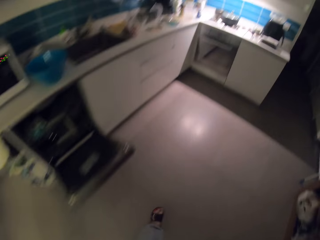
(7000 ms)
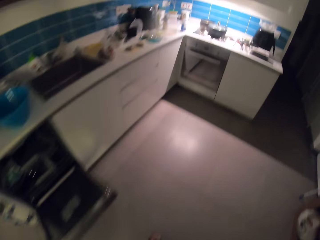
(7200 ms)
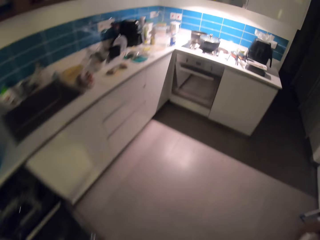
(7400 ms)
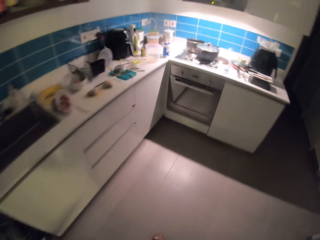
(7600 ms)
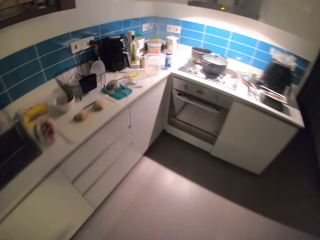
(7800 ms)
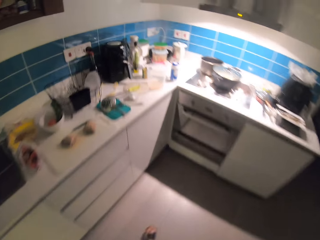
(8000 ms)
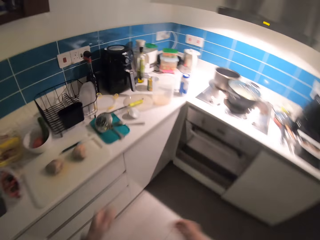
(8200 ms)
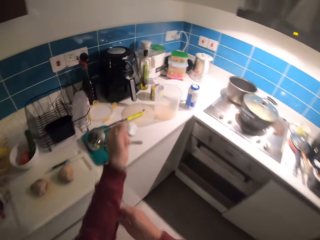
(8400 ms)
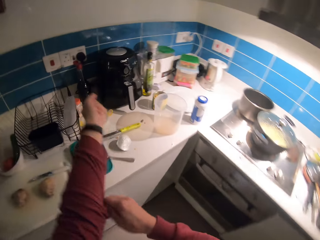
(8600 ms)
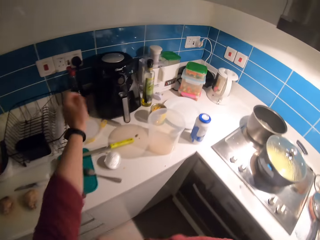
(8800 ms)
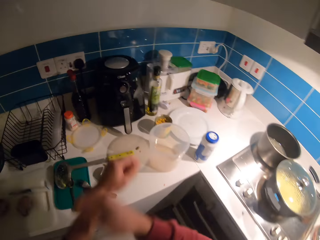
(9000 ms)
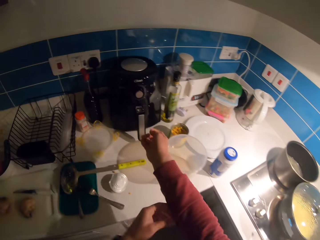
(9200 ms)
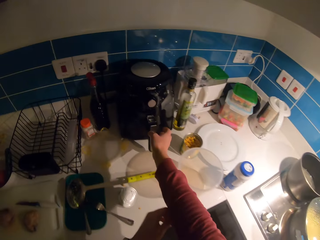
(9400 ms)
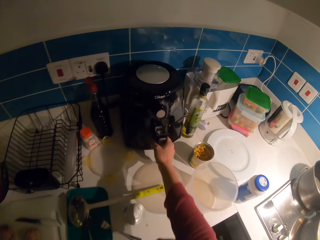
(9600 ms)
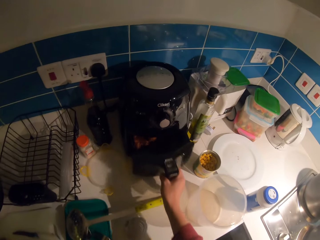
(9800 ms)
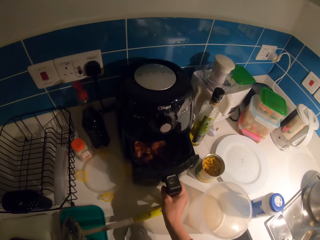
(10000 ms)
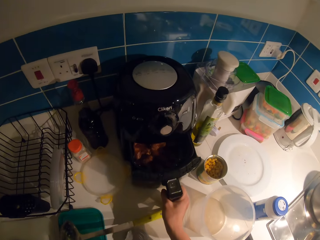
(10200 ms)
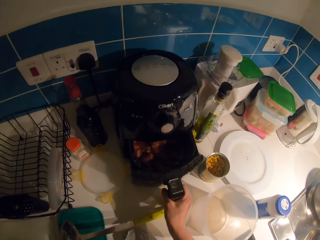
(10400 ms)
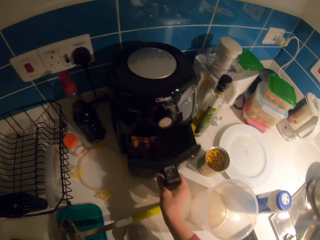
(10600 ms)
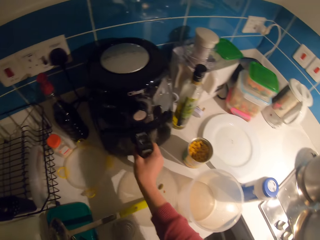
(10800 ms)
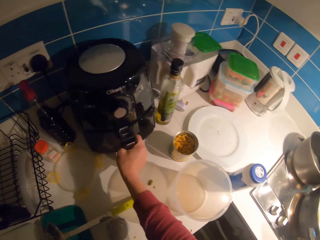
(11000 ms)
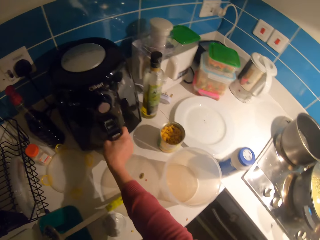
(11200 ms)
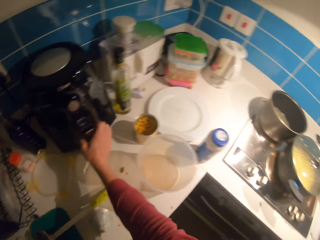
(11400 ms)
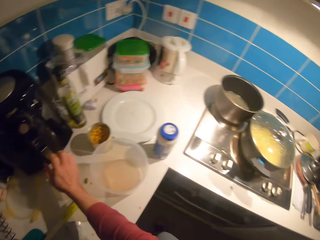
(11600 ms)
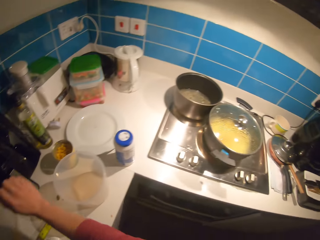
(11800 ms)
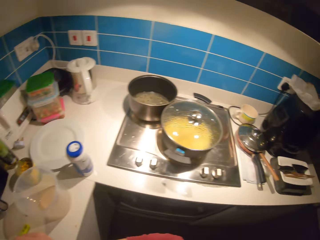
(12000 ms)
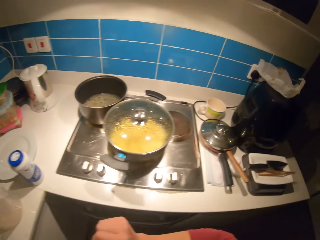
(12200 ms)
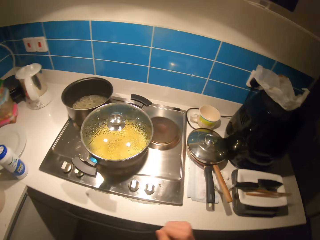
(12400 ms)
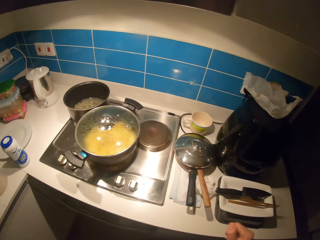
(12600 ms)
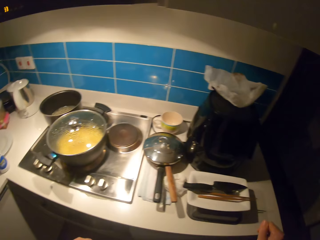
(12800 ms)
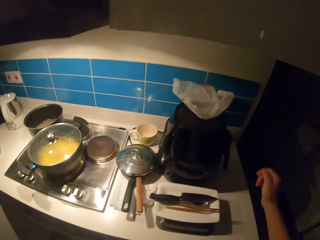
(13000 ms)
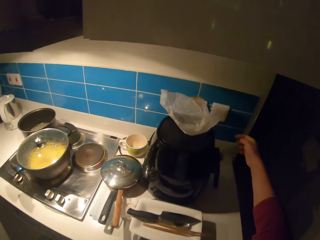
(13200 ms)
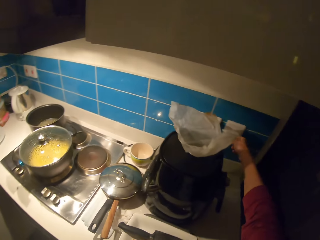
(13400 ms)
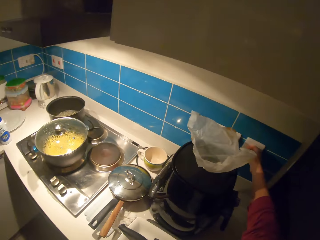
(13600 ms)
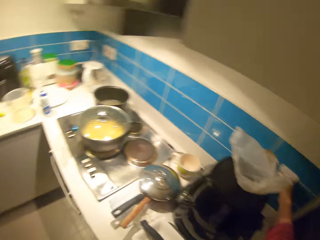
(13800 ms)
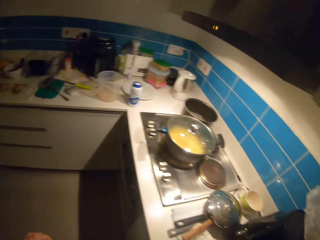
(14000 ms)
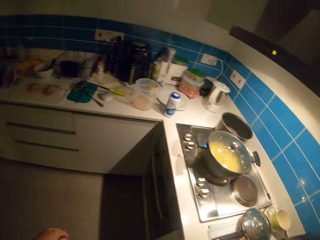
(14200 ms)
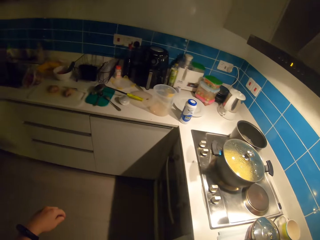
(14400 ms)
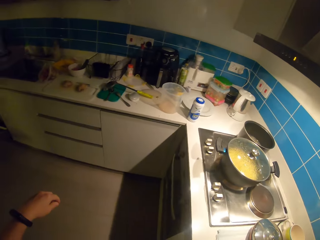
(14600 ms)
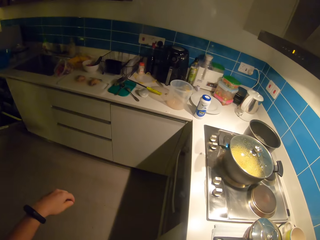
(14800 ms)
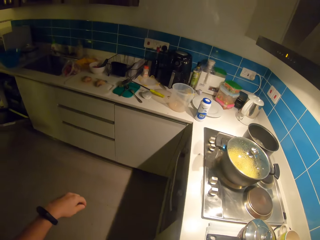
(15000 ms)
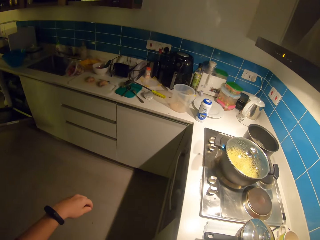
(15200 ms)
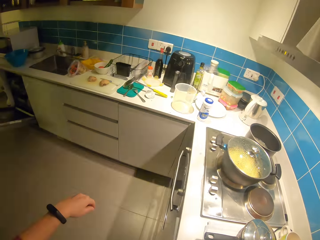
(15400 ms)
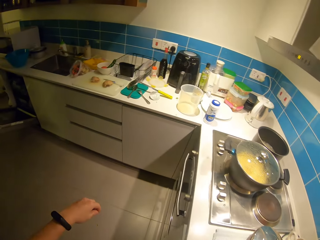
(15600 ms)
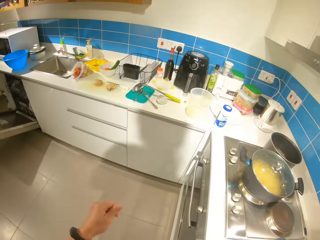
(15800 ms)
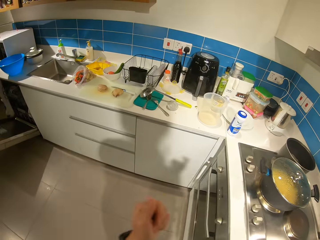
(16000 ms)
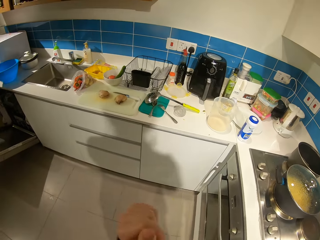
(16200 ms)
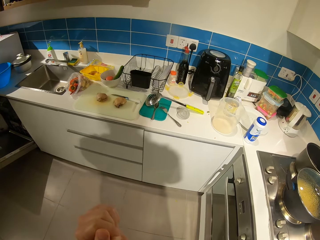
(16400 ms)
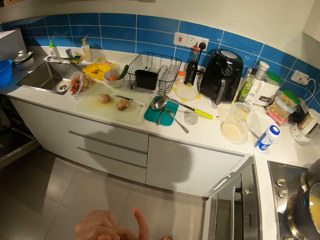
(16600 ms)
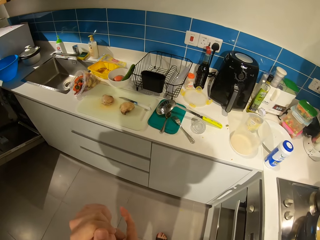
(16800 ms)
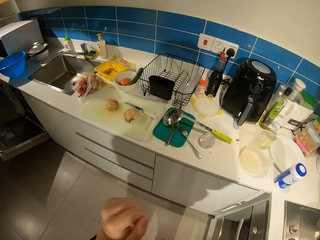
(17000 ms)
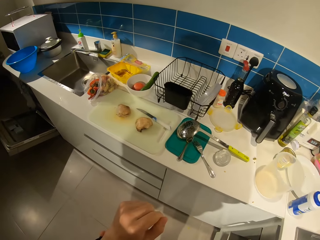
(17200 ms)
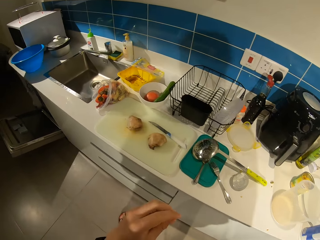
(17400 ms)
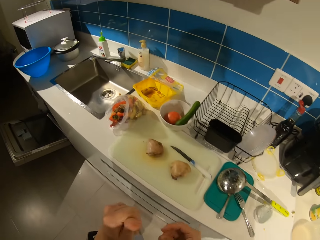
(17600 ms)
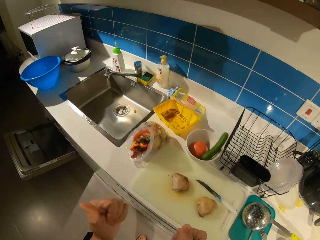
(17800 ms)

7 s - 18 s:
The camera wearer drags up the arm of her cloth. She opens an oven or air chef on the kitchen counter. She checks in the air chef on the kitchen counter and closes the air chef on the kitchen counter. She looks around the kitchen counter, walks around the kitchen counter, and presses a switch. She holds a paper. She looks around the kitchen counter. She walks towards a sink. She turns on the lights. She walks around the counter.

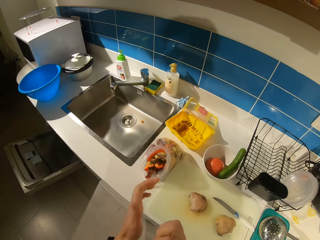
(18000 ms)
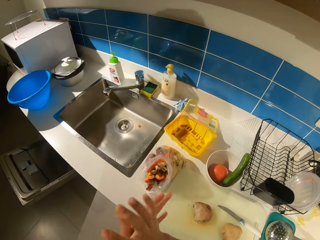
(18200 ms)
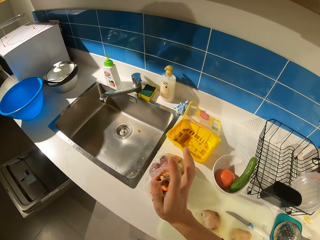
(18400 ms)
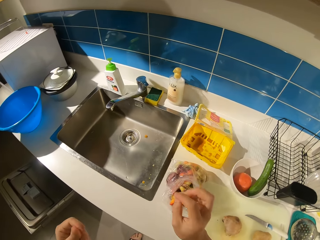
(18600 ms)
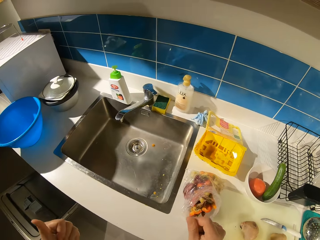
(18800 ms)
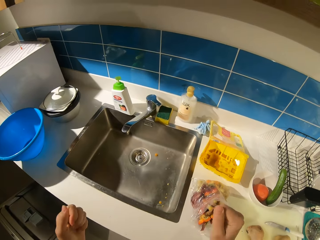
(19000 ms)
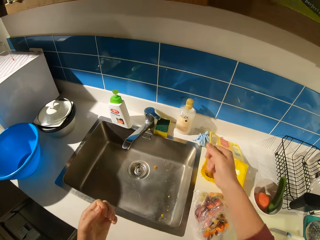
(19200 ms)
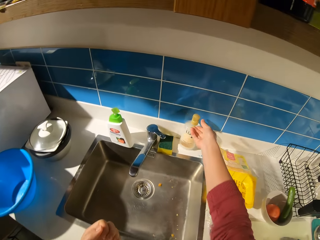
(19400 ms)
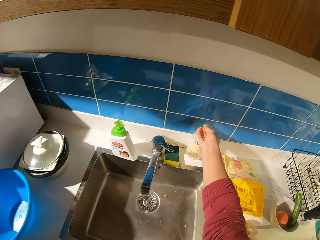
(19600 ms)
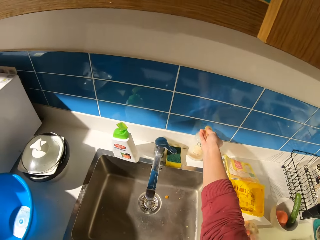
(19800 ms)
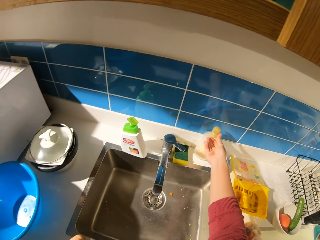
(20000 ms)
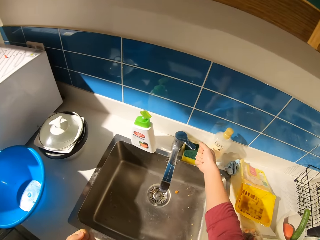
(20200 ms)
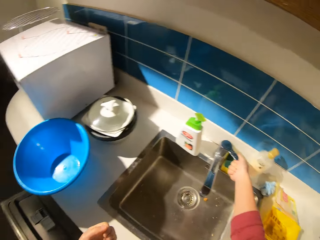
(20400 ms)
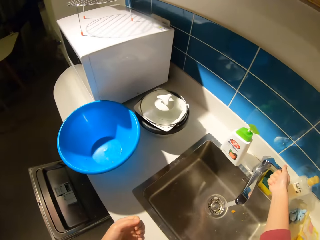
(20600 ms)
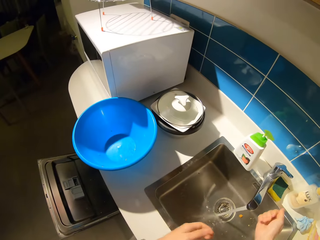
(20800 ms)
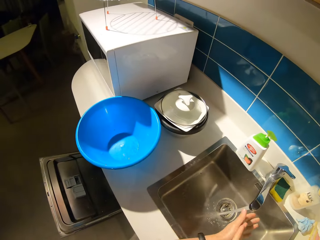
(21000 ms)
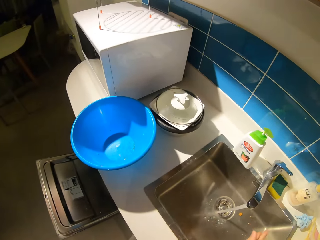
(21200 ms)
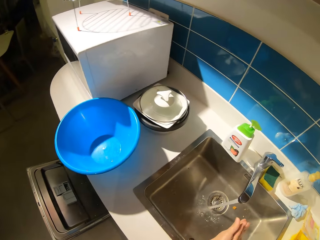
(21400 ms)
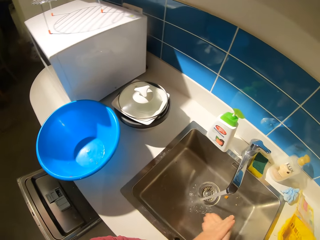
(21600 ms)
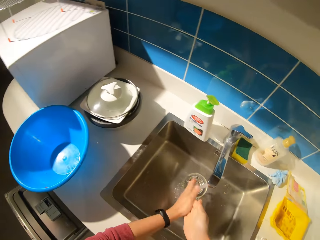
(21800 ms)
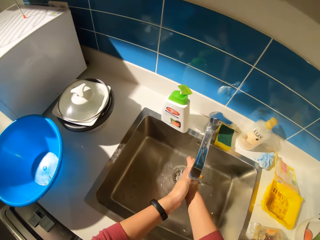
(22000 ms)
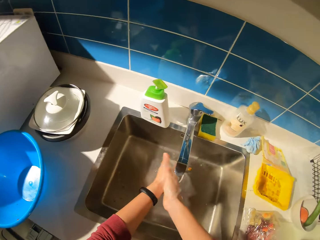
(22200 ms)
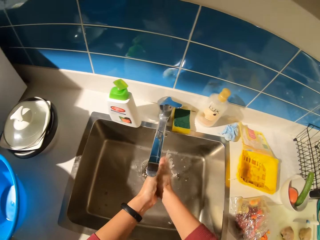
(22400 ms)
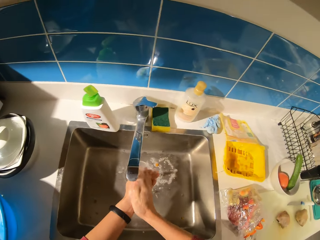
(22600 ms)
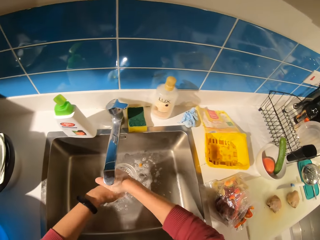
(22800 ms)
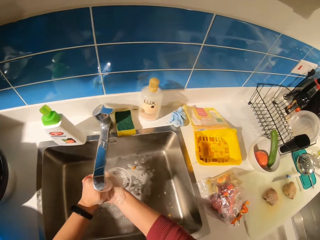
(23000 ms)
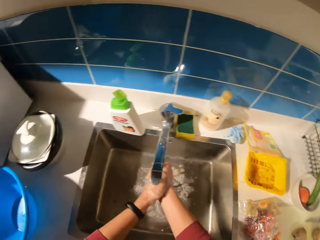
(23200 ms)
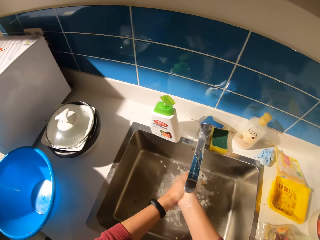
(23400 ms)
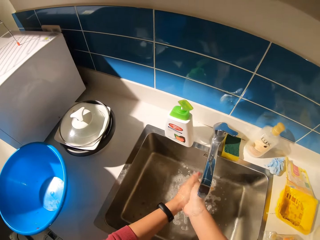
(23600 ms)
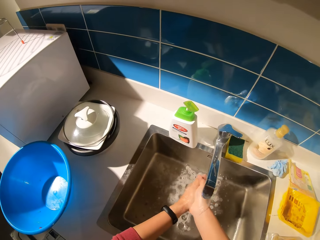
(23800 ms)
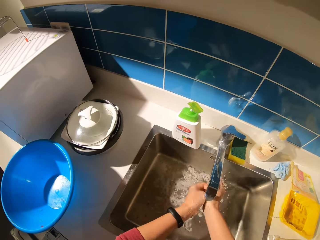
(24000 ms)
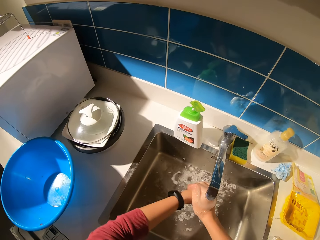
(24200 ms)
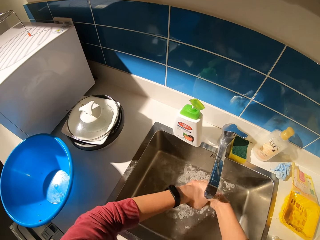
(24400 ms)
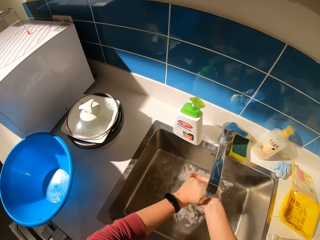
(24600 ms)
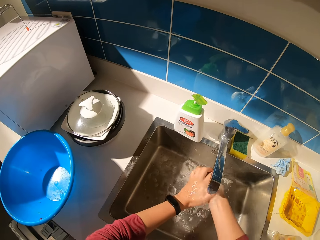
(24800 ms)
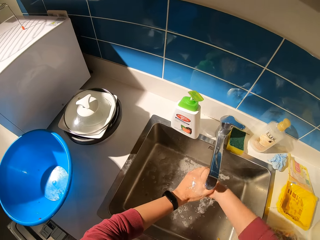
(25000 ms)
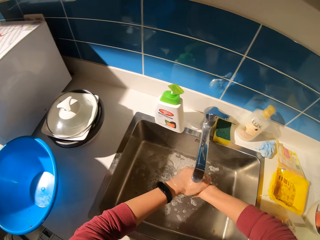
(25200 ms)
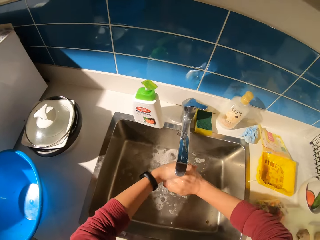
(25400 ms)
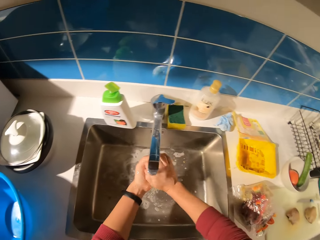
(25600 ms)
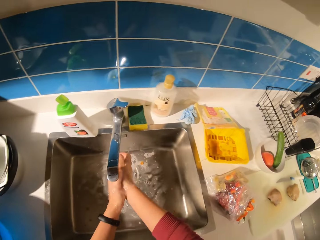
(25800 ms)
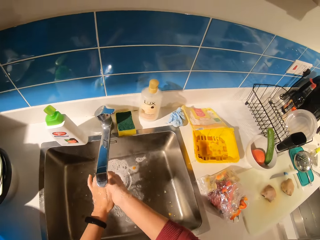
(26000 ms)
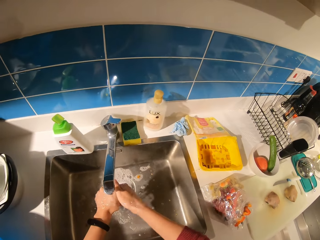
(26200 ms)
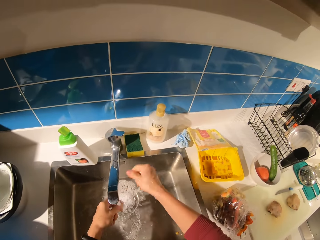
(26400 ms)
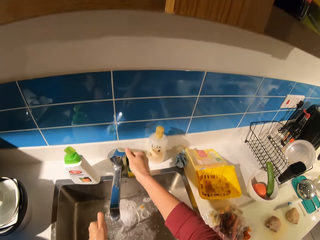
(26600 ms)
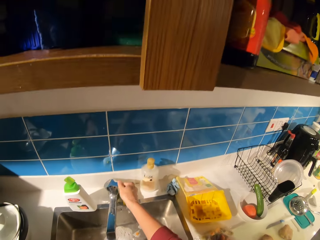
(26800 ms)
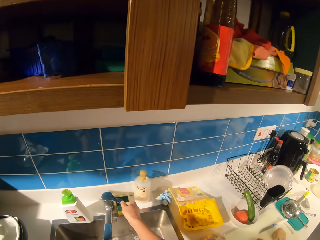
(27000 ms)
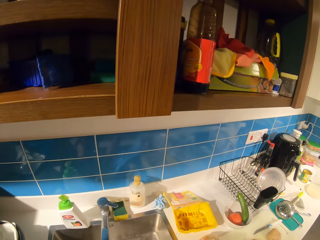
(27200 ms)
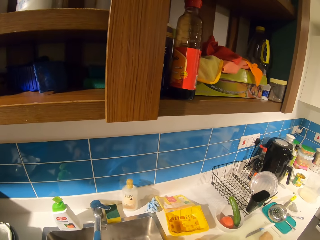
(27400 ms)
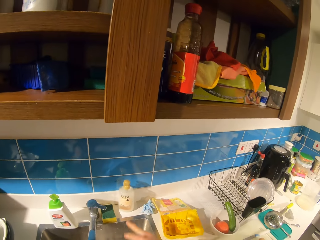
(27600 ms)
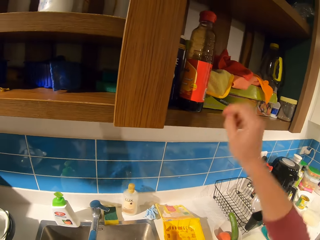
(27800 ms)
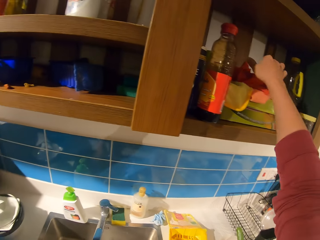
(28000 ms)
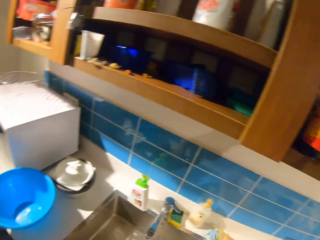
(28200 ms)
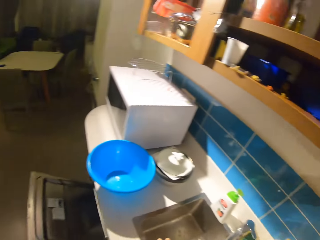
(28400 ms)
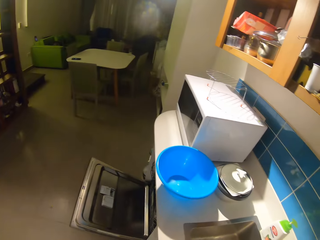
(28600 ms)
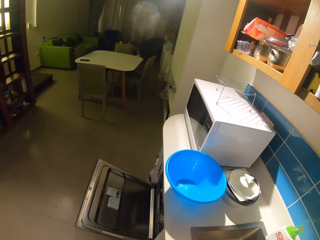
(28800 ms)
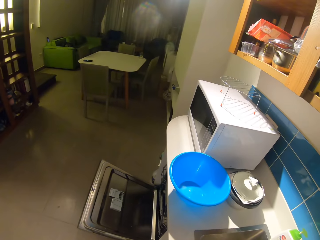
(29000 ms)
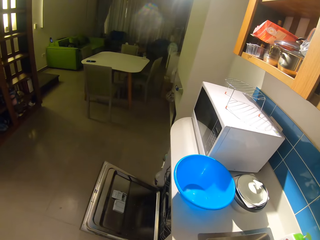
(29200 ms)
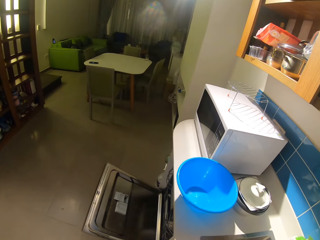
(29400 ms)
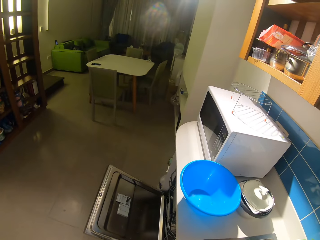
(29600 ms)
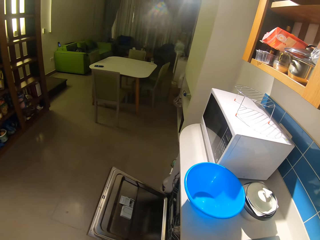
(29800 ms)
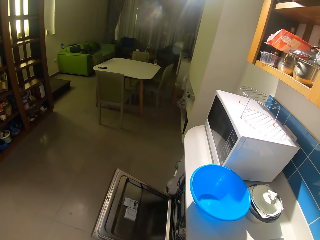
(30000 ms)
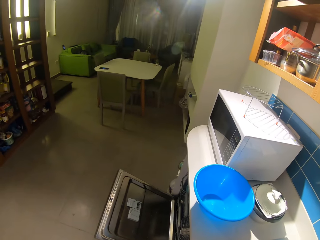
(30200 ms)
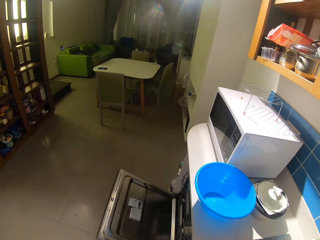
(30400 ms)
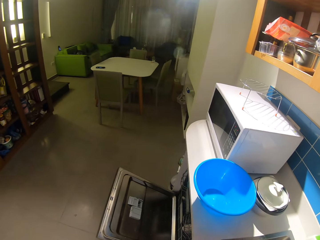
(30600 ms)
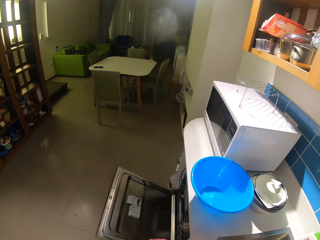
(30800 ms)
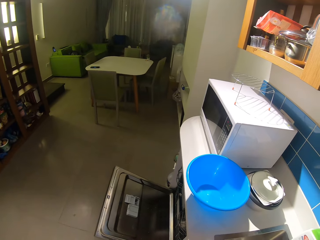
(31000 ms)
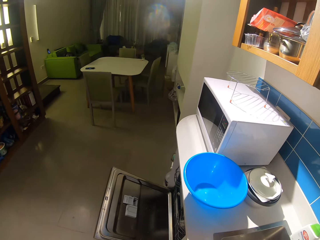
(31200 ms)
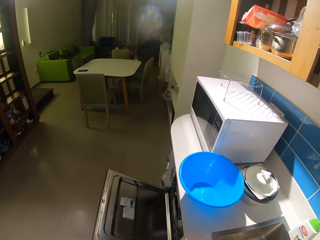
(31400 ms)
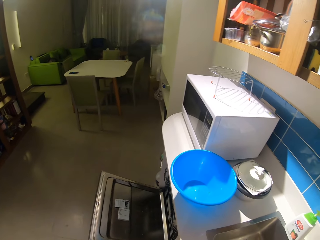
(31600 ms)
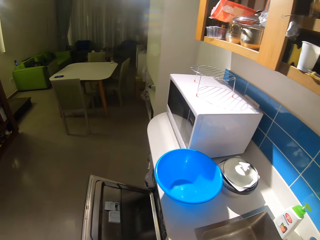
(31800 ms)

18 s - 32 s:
The camera wearer rubs hands. She applies soap to the right hand. She opens a tap. She rubs her hand with the soap. She washes her hands under the tap in the kitchen sink. She turns off the tap. She picks up a napkin from an upper cabinet. She looks around the kitchen.
